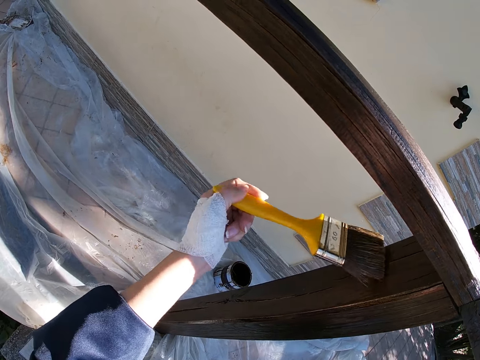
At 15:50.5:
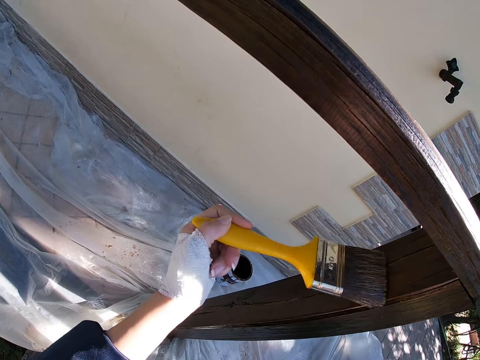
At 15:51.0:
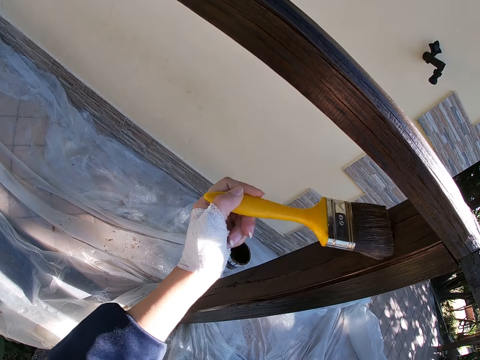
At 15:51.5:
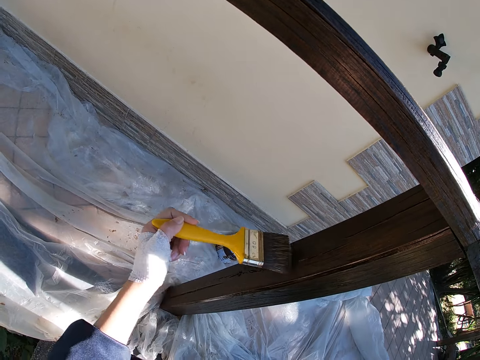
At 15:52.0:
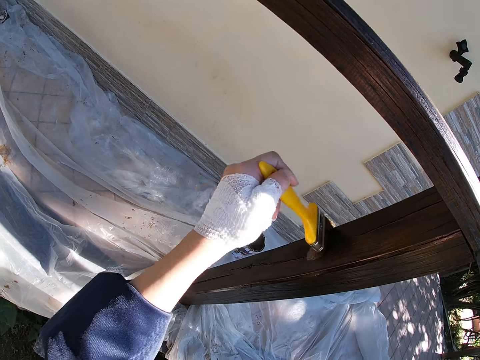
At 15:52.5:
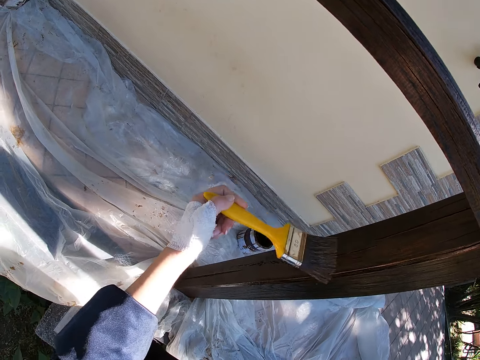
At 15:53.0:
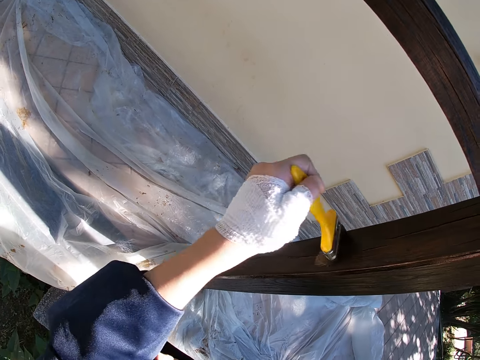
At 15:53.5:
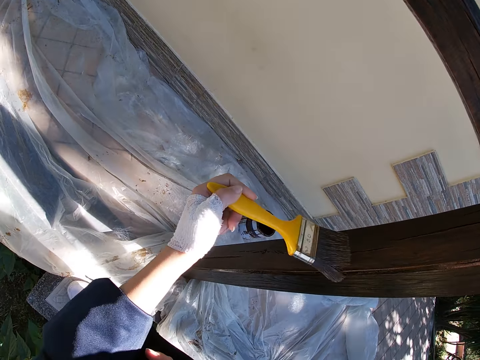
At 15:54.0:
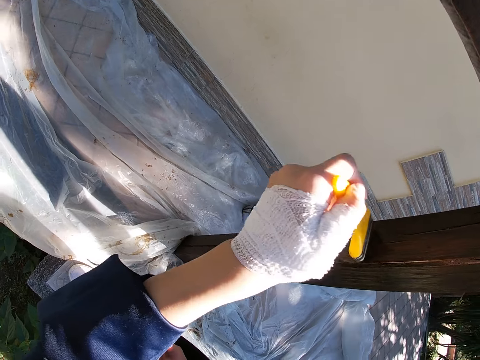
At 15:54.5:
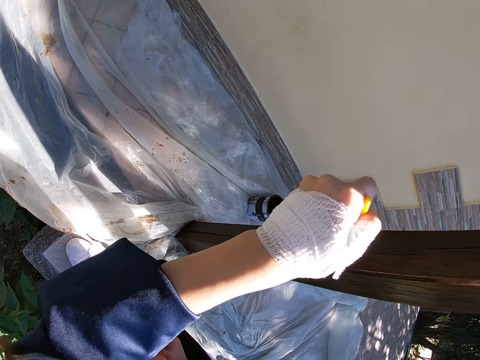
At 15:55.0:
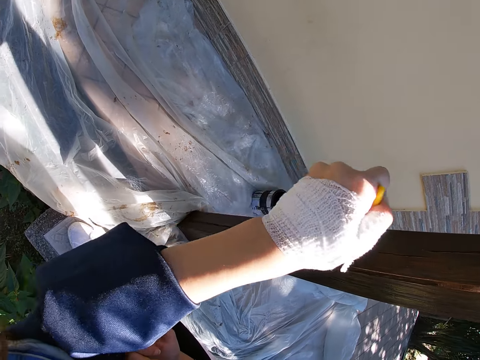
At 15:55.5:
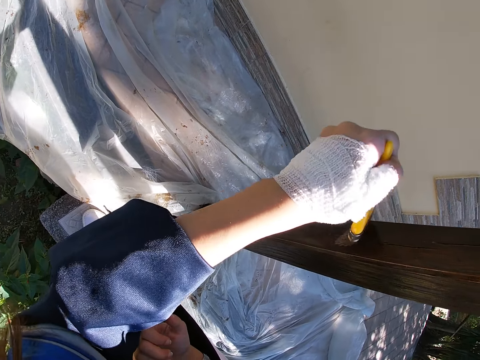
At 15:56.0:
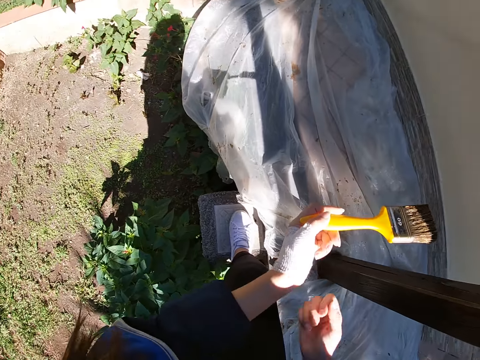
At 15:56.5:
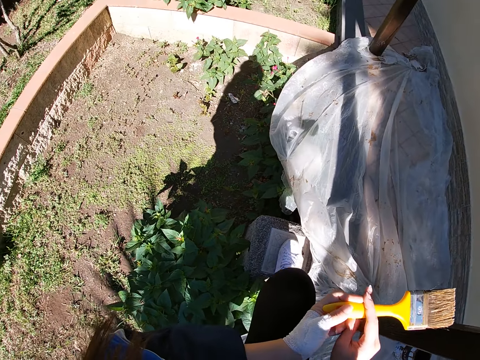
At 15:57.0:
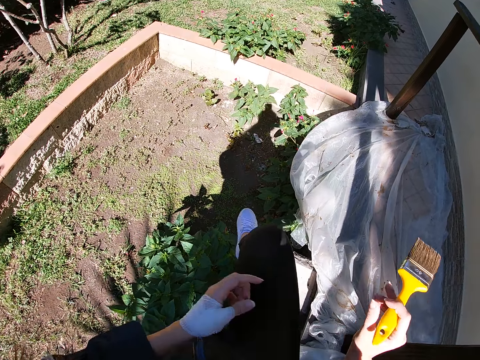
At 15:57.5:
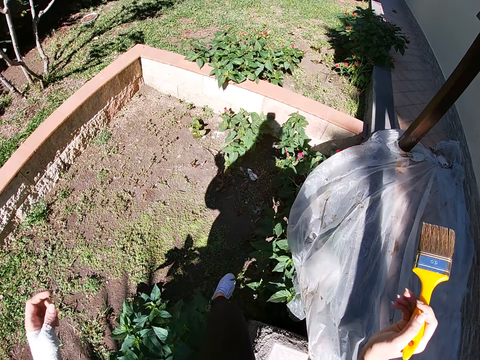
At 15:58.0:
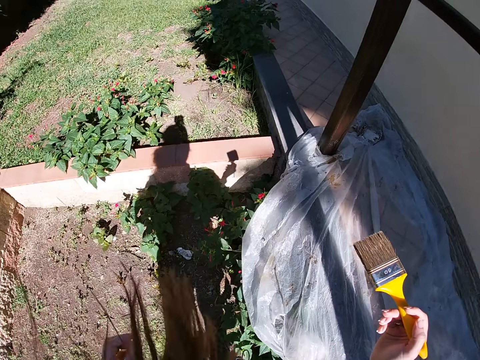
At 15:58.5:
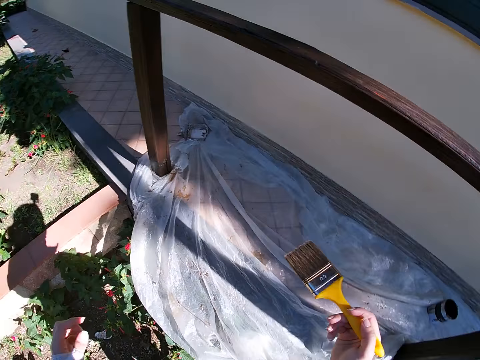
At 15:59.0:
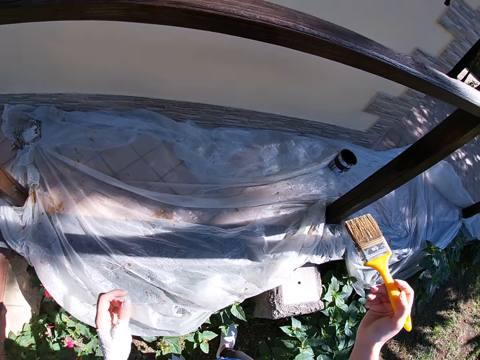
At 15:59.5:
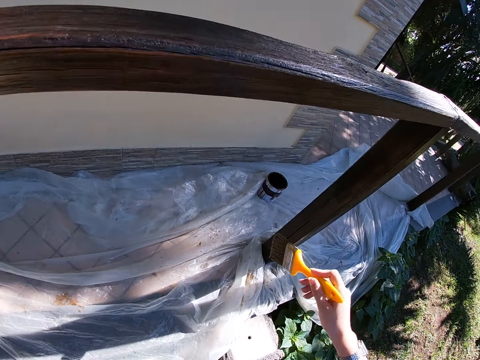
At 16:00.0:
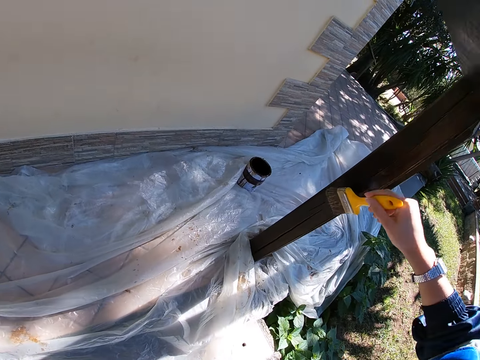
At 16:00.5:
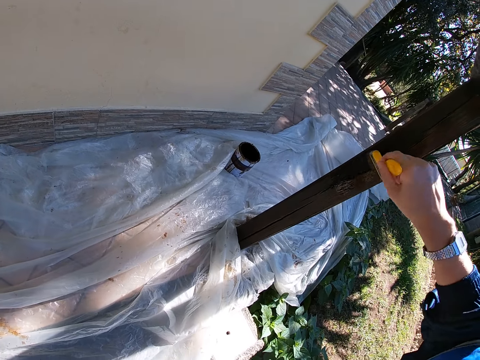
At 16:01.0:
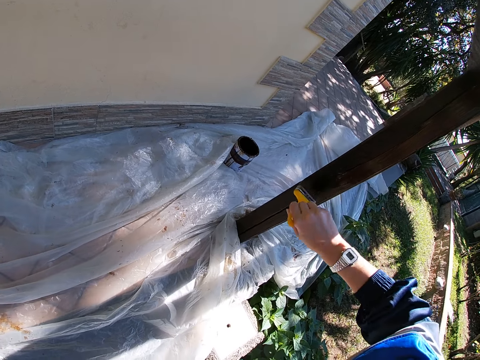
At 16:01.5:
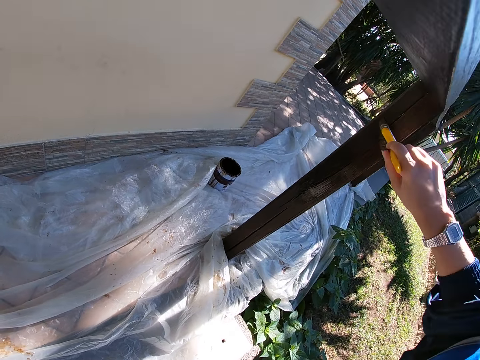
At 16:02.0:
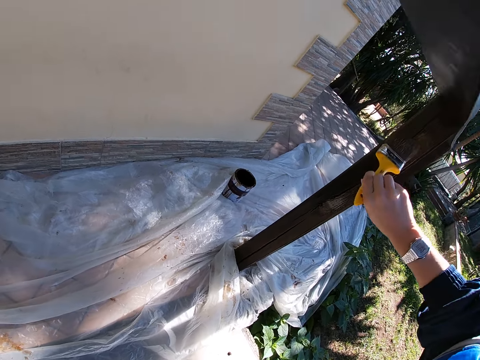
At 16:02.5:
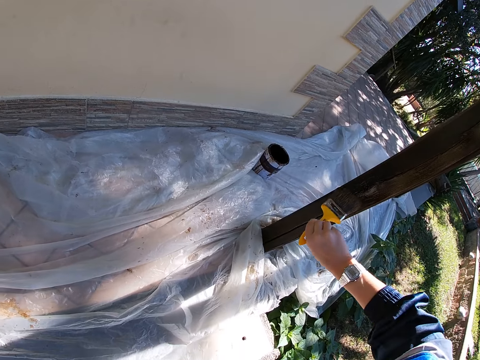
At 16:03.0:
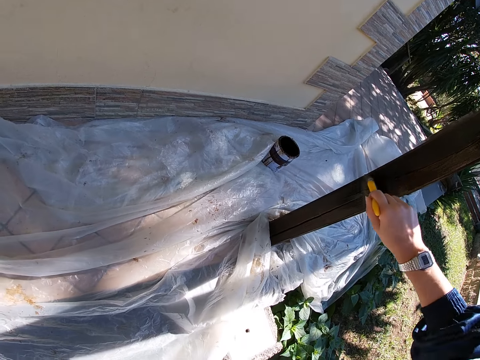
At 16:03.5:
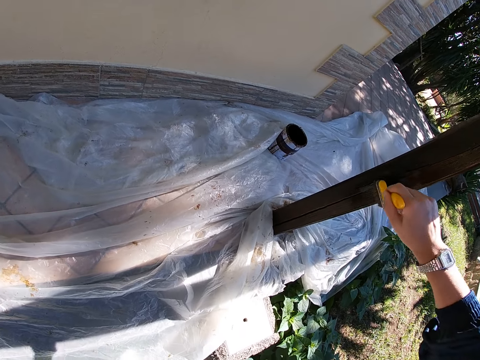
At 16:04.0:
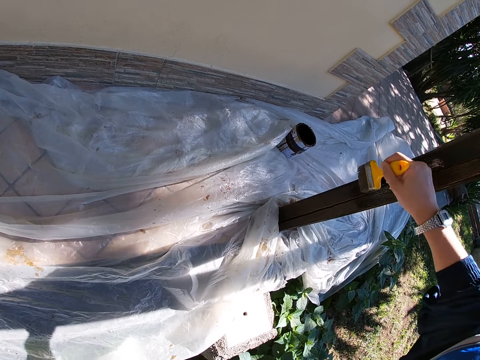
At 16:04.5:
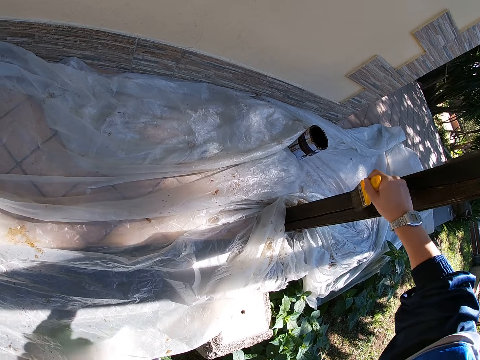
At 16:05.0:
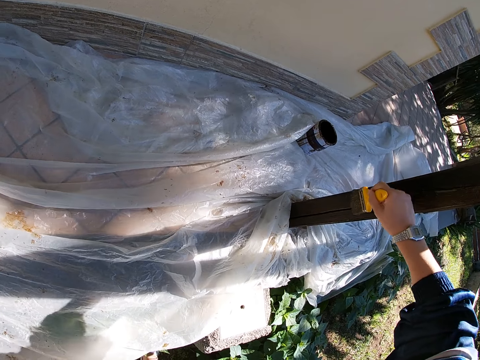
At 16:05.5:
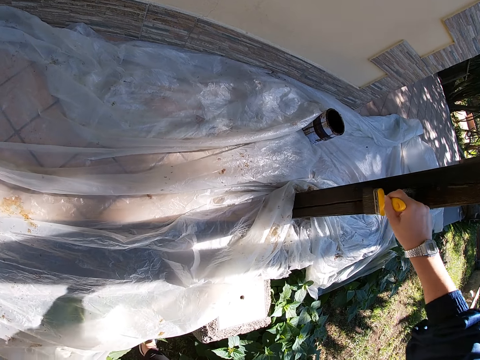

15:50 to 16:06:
The camera wearer passes the paint brush from her left hand to her right hand. She holds the paint brush with her right hand. She stands up, moves forward and turns around. She paints the balcony rail with the paint brush.

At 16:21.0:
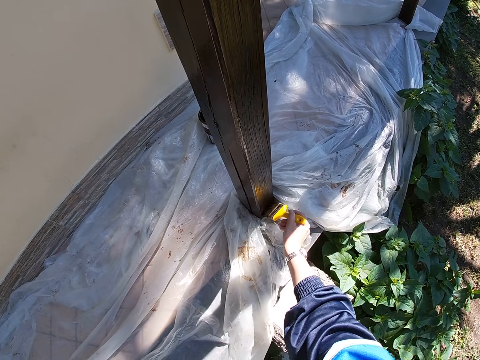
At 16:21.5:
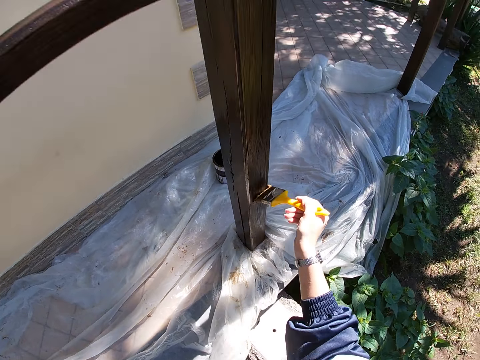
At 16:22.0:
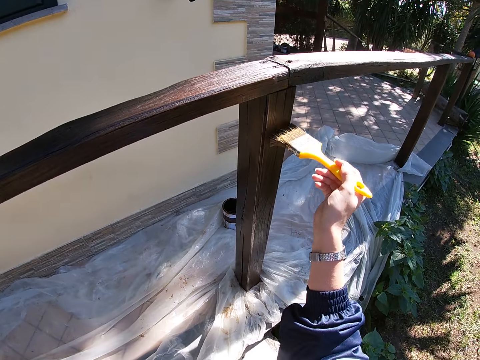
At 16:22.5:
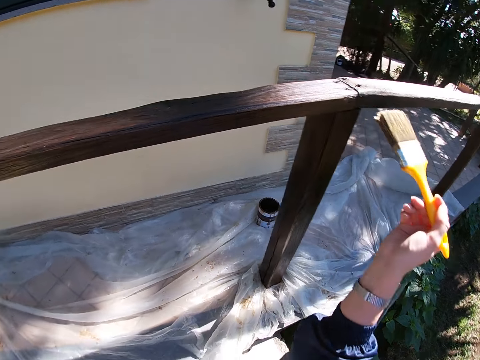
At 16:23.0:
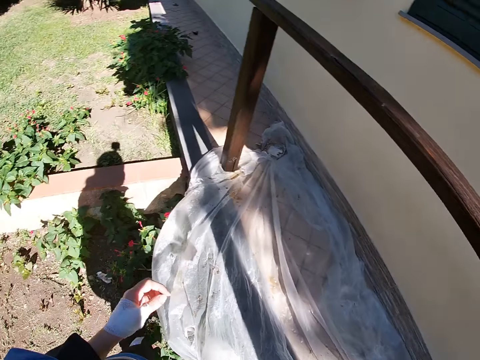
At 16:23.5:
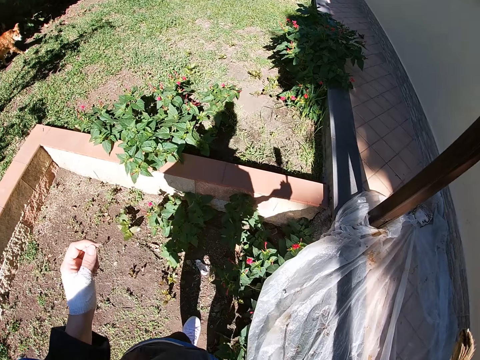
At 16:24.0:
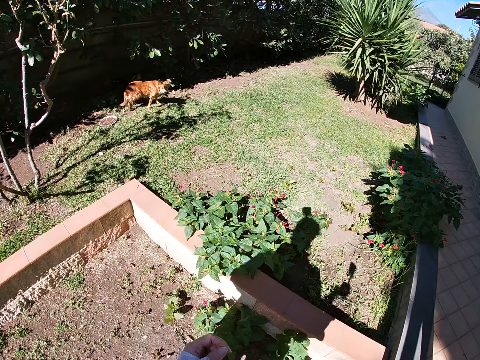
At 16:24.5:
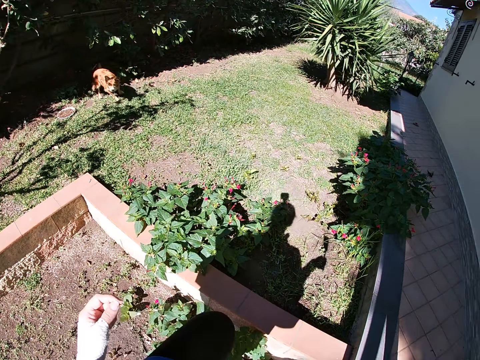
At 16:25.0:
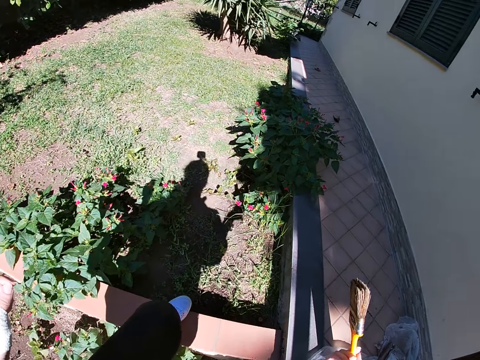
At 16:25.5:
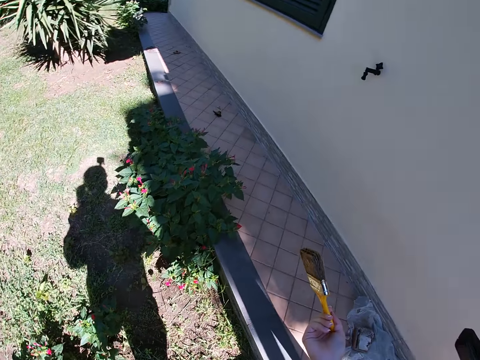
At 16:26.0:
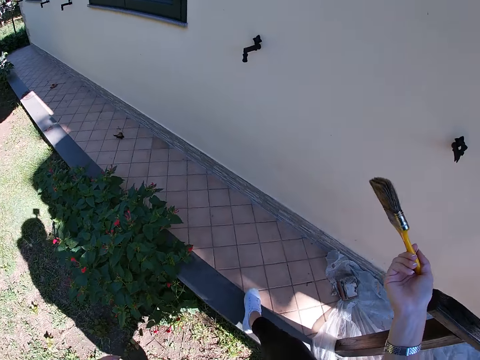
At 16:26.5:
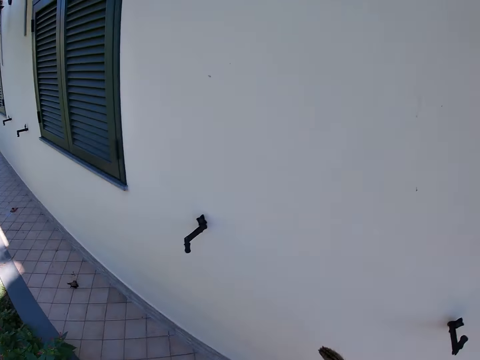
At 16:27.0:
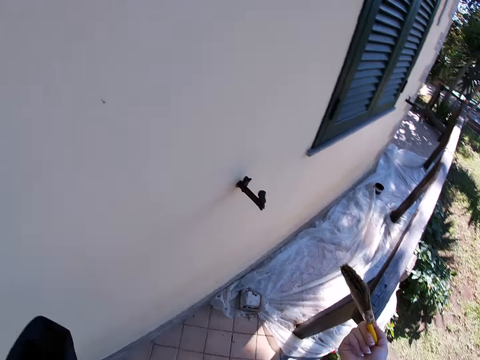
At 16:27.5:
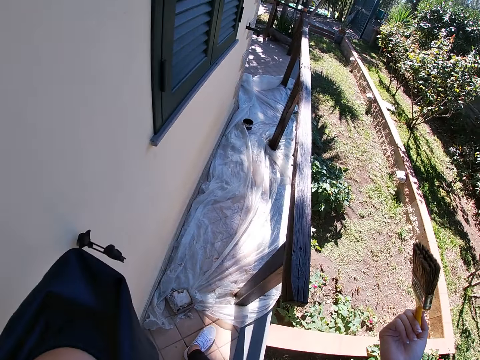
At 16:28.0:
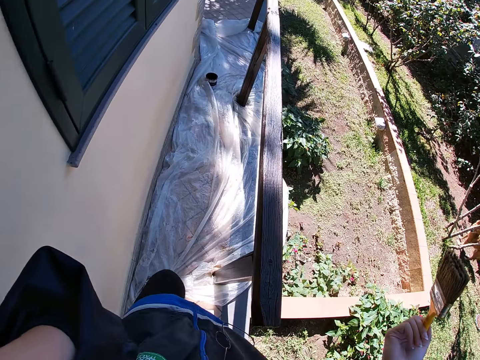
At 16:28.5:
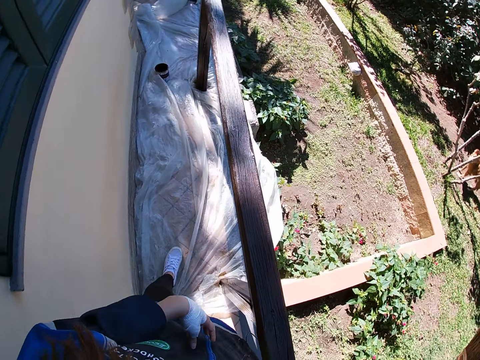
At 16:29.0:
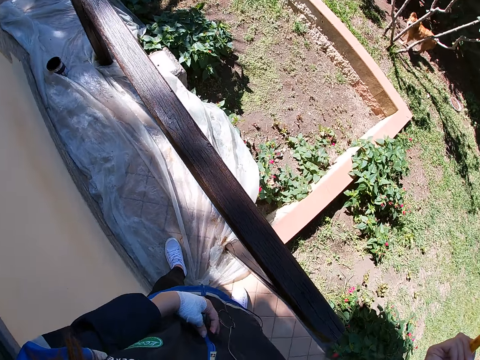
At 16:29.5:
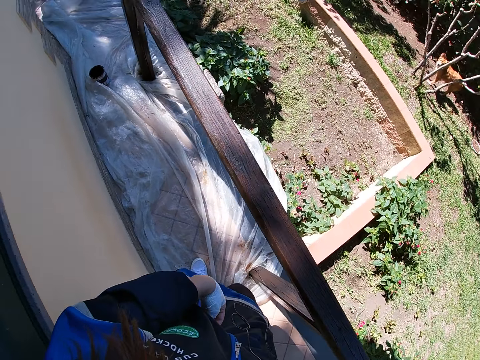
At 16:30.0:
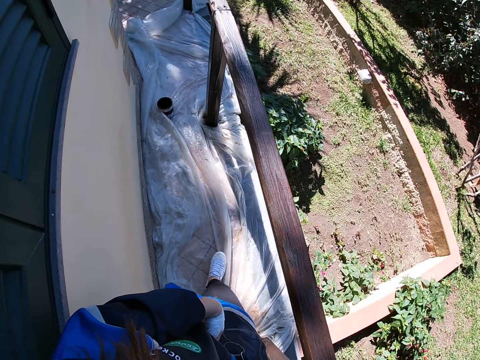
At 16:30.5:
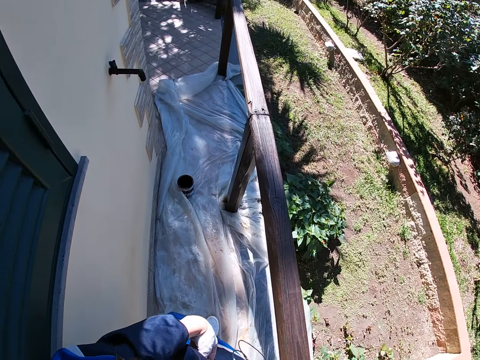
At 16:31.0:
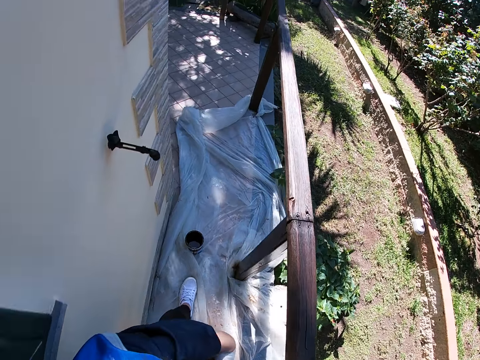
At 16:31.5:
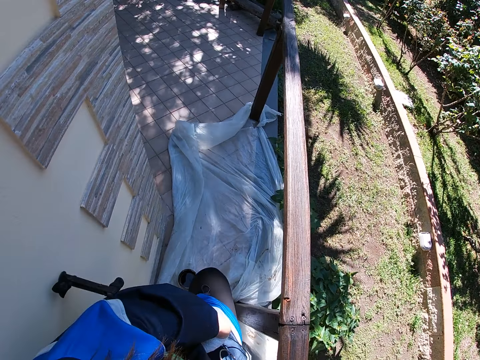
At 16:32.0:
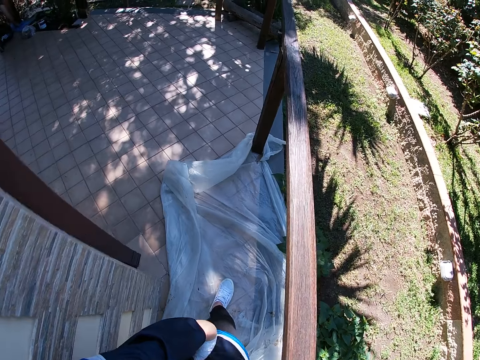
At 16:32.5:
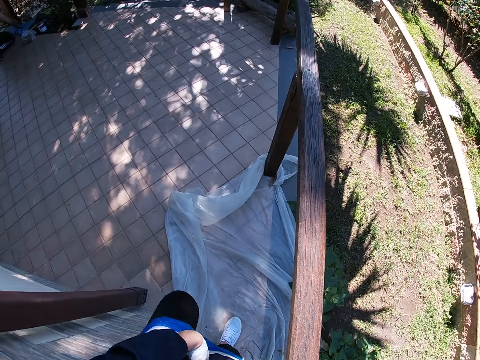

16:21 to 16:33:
The camera wearer stops painting the balcony rail. She walks around the compound. She moves to the top of the balcony. She stands on the verandah. She adjusts the zip on her jacket. She walks around the verandah.
